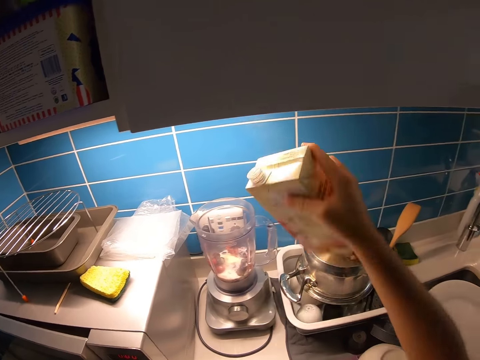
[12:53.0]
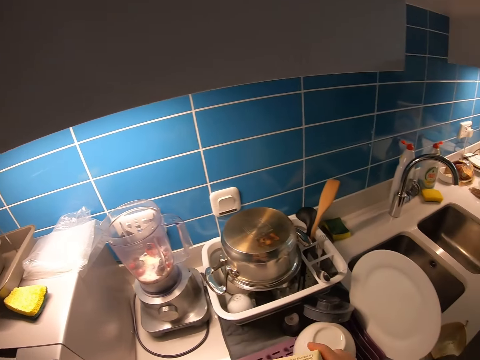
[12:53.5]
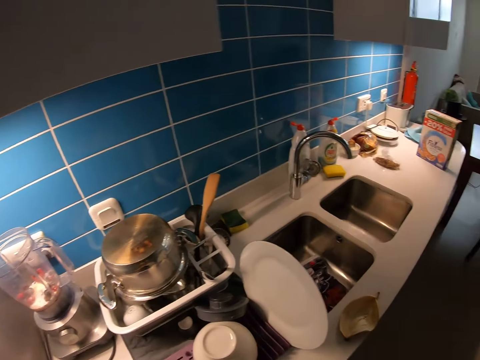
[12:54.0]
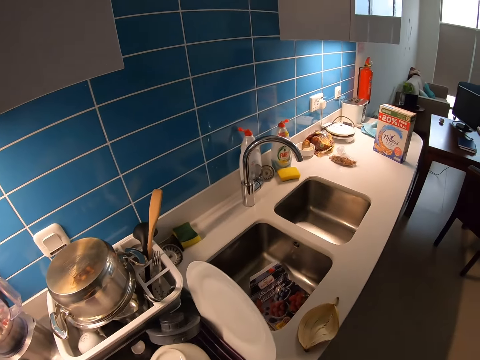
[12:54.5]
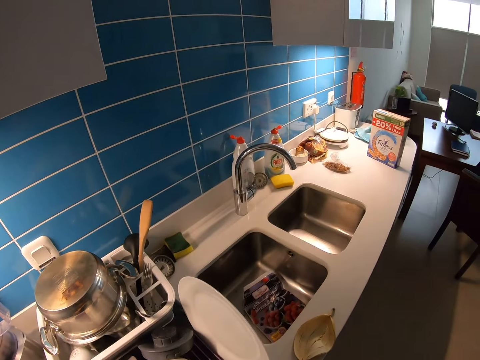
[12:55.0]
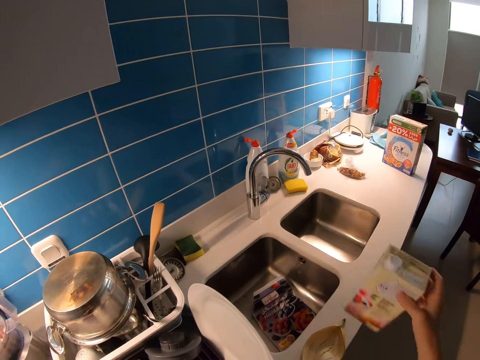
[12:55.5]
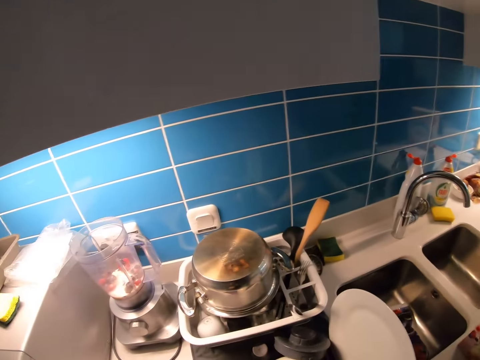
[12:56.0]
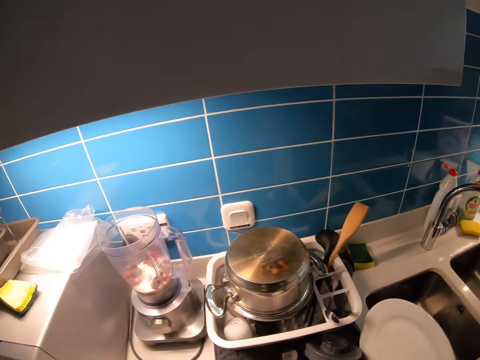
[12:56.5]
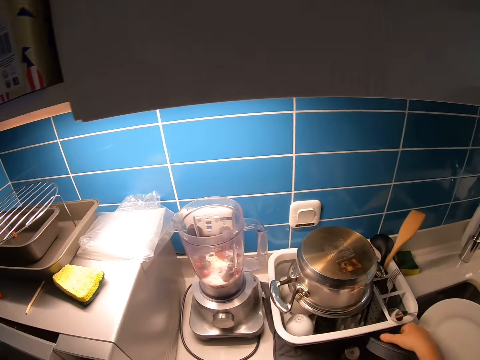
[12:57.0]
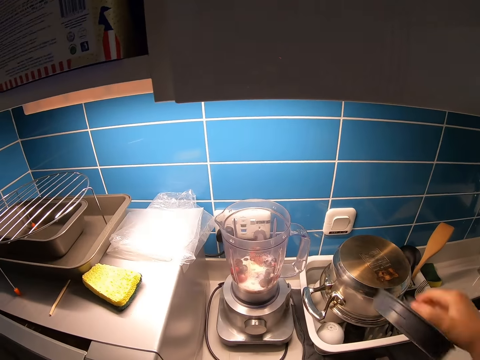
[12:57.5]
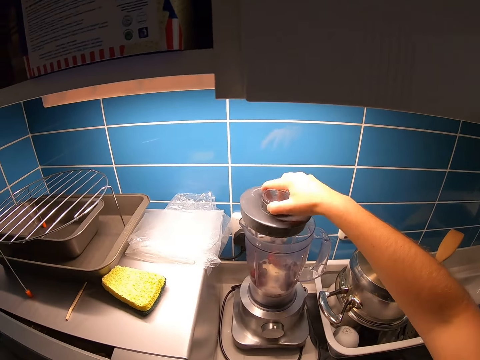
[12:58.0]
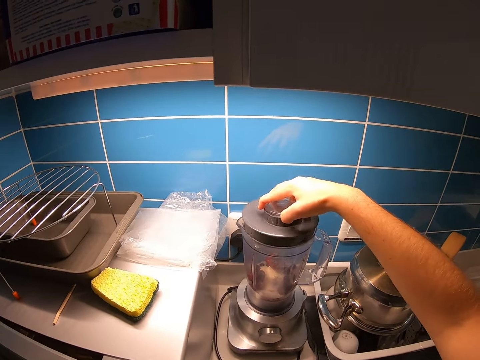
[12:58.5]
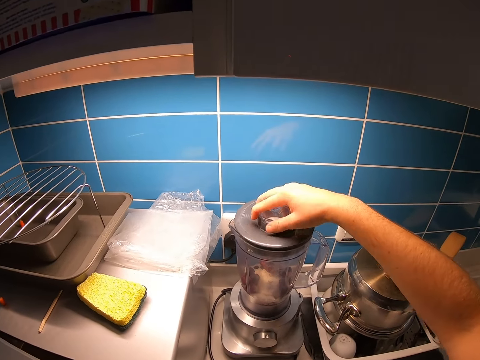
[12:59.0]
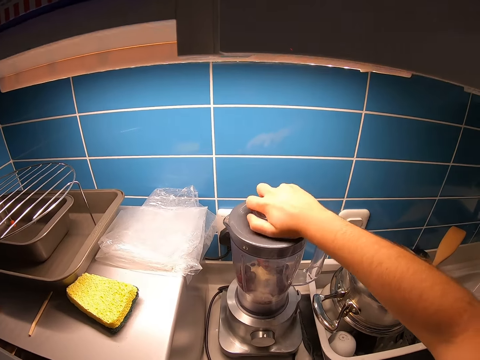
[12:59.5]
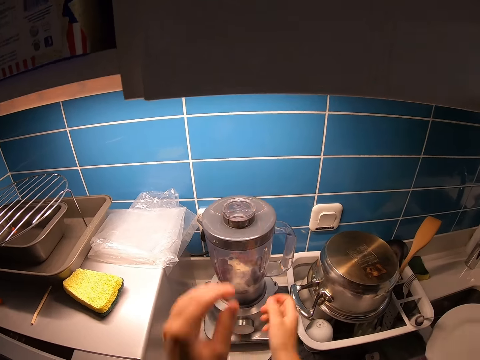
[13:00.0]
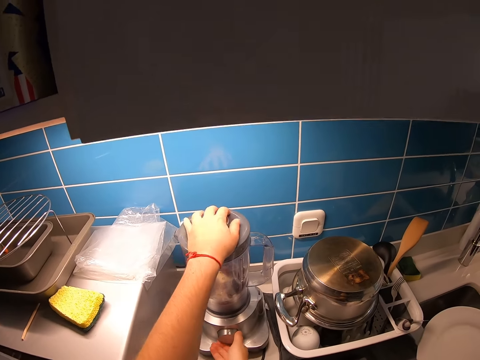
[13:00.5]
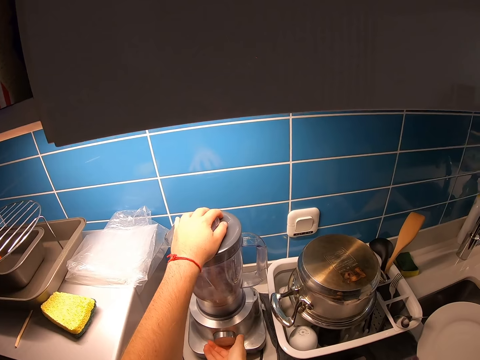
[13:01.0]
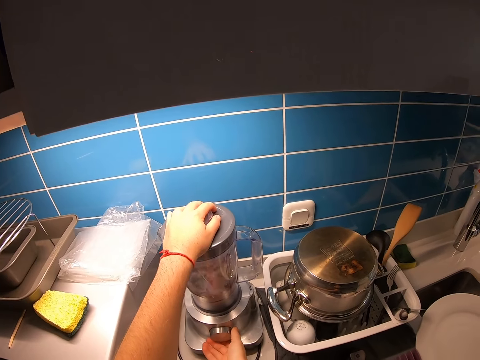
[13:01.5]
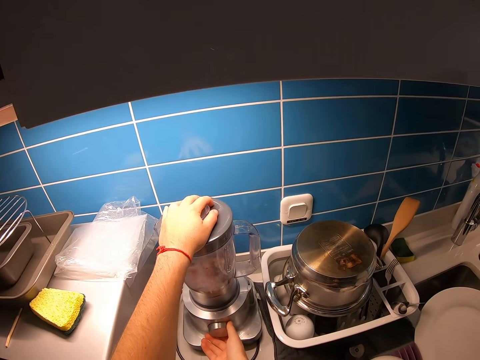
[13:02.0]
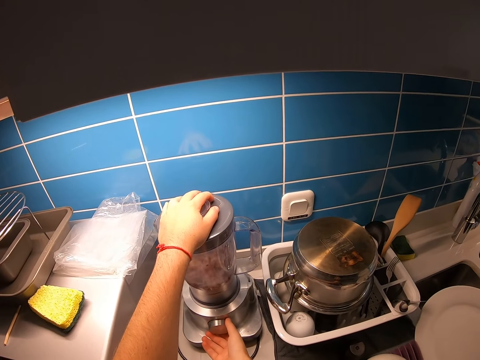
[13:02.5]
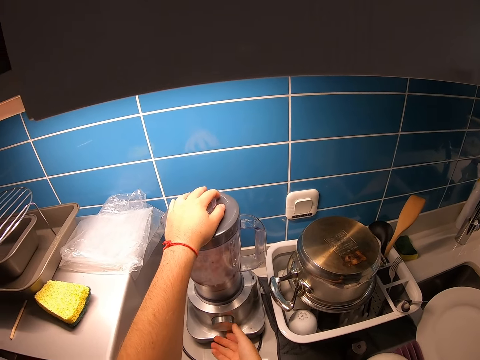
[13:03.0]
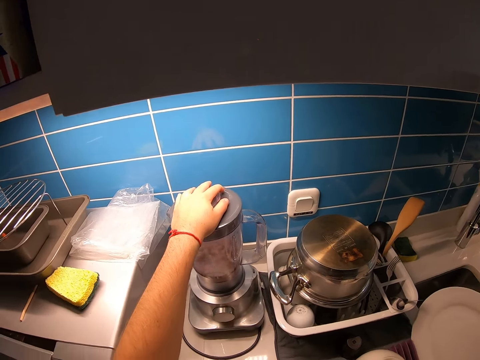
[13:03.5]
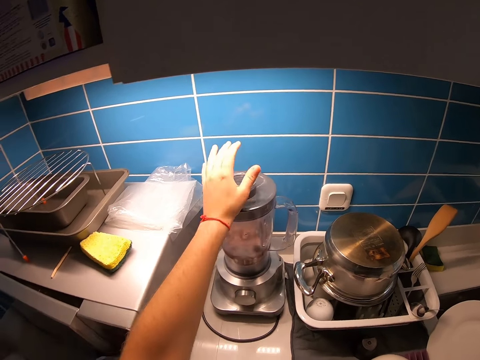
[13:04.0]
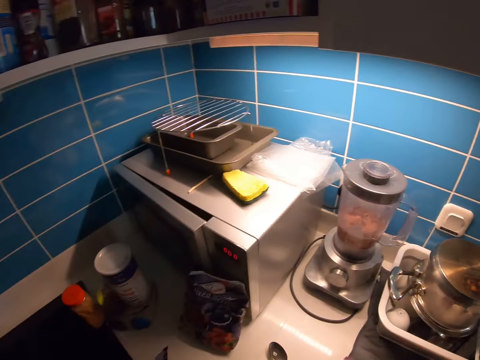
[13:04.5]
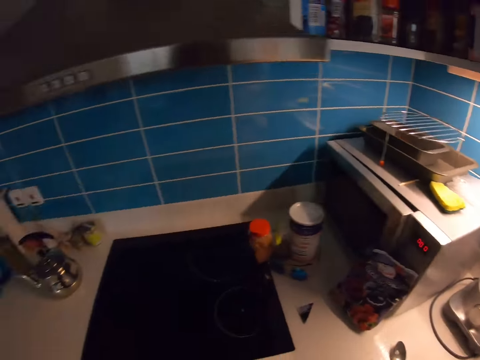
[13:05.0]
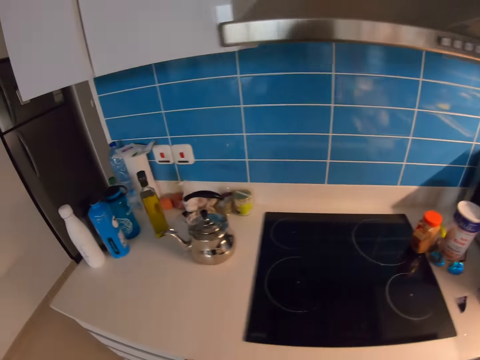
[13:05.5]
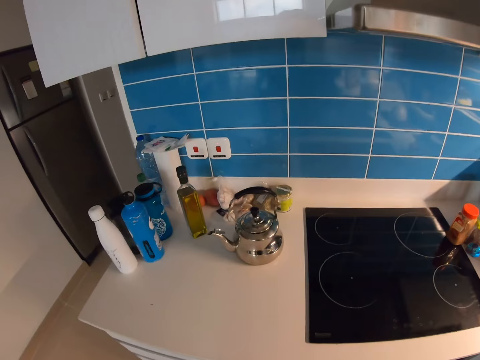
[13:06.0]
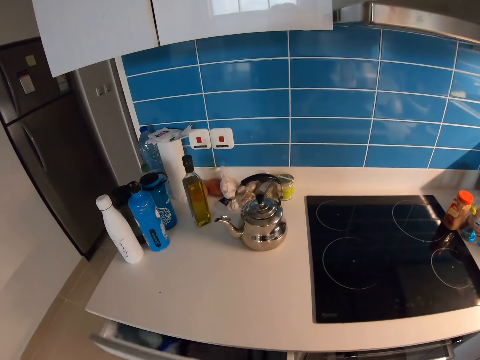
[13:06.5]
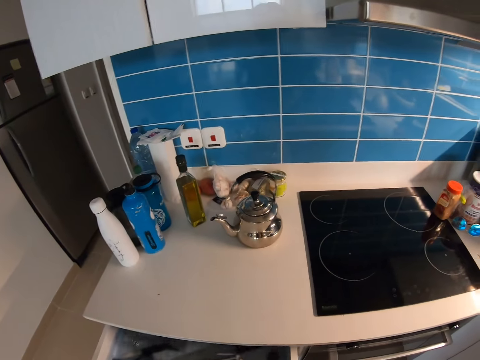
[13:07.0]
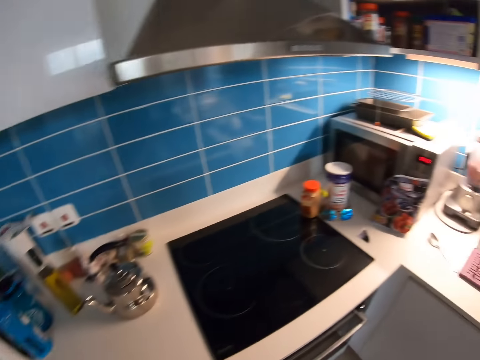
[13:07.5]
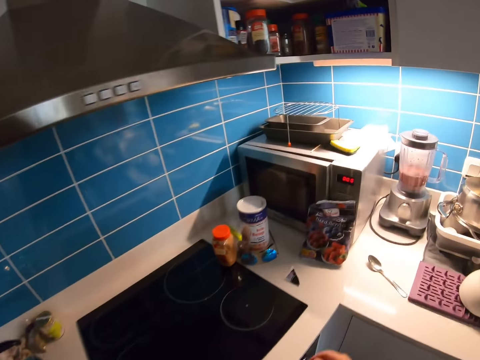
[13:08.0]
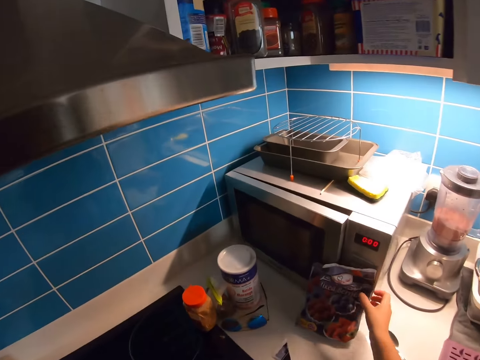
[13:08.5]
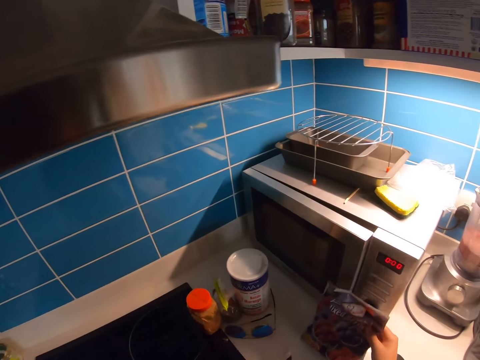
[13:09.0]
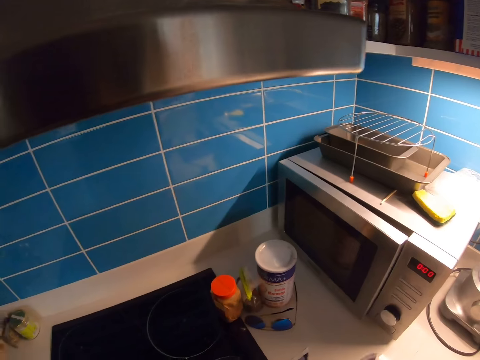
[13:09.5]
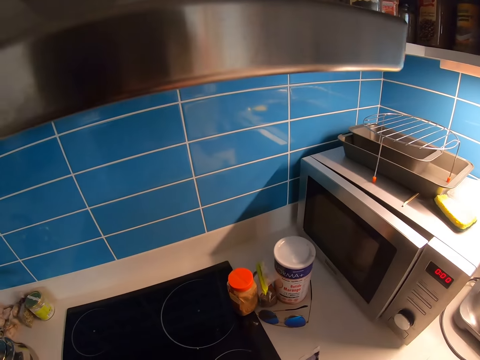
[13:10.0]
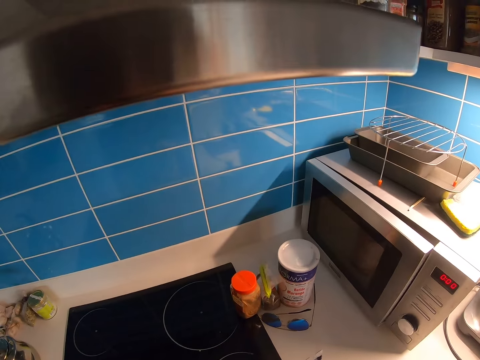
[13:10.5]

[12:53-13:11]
The camera wearer pulls the milk packet off the blender. He walks around the kitchen. He looks around the room. He puts the milk box on the counter. He picks up a lid. He covers the blender with the lid. He rotates the blender button and holds the blender. He pulls his hand off the blender button. He pulls his hand off the blender. He walks around the kitchen. He opens a drawer. He picks up berries.

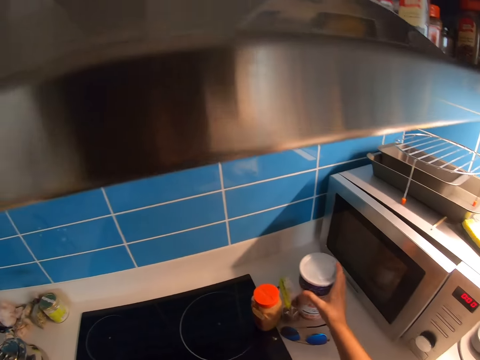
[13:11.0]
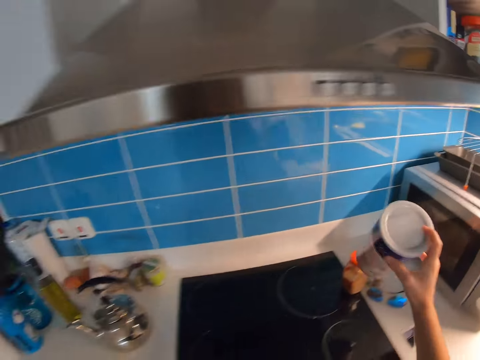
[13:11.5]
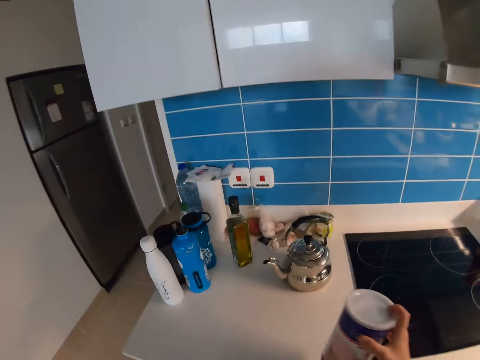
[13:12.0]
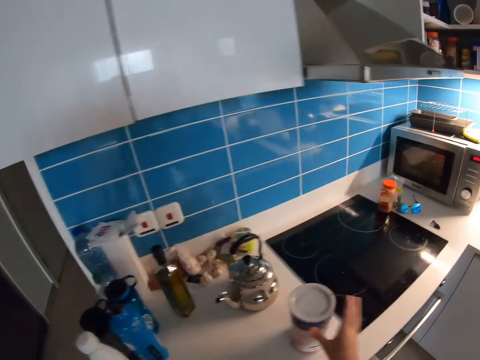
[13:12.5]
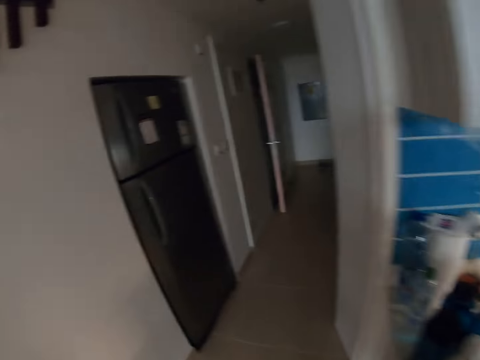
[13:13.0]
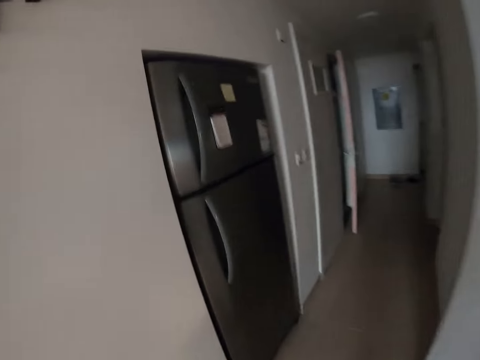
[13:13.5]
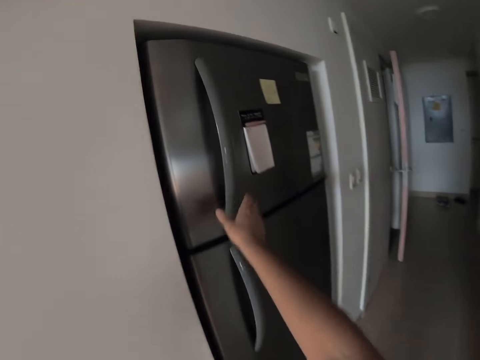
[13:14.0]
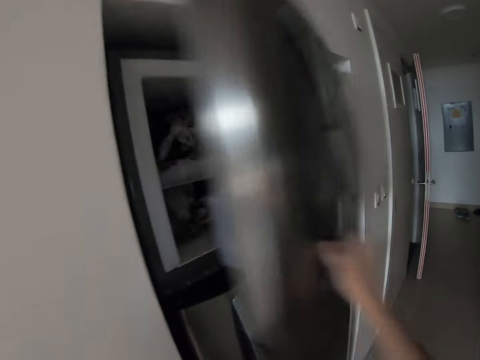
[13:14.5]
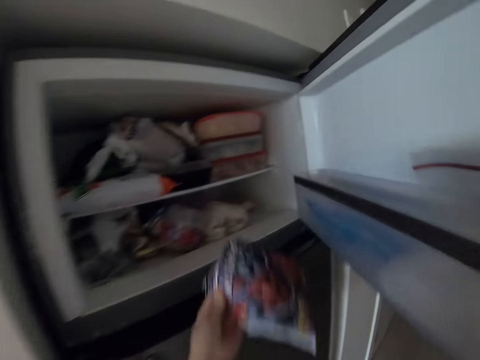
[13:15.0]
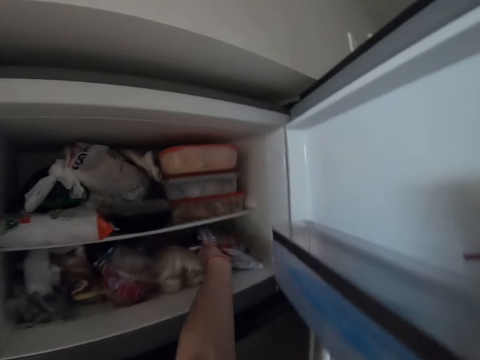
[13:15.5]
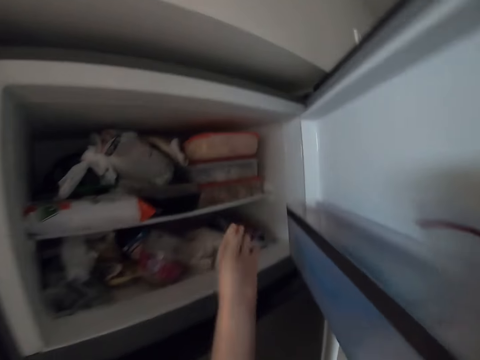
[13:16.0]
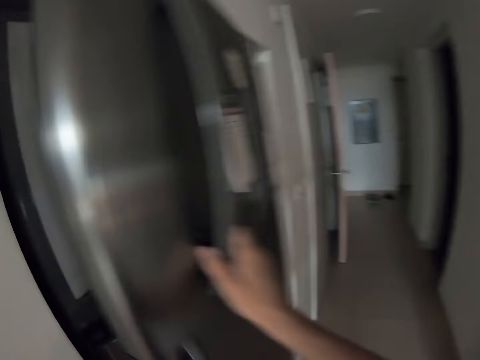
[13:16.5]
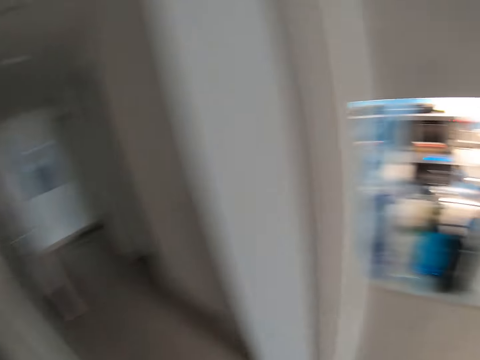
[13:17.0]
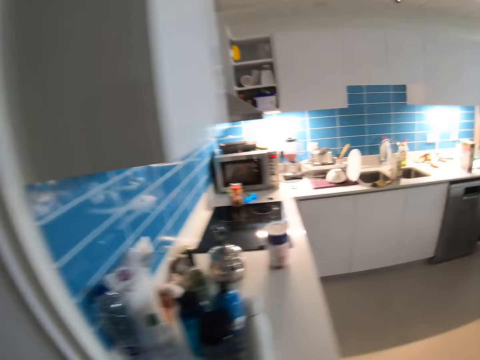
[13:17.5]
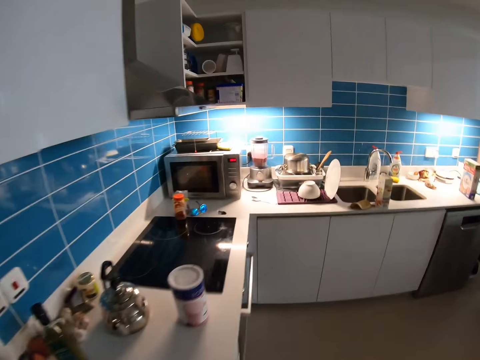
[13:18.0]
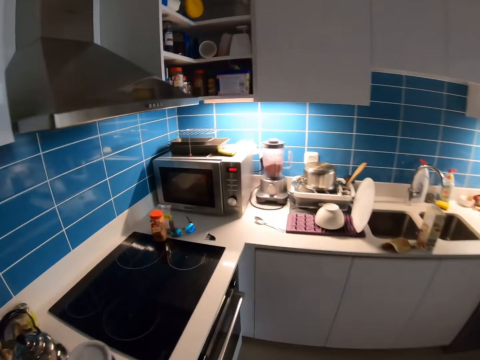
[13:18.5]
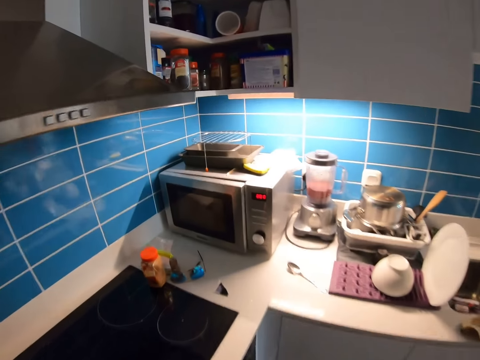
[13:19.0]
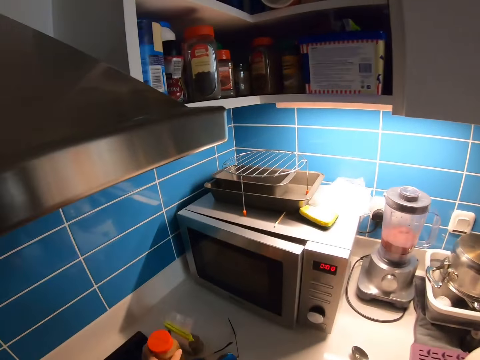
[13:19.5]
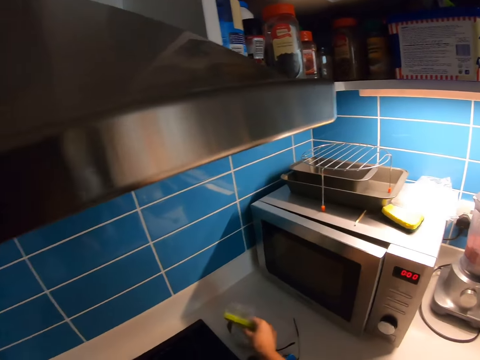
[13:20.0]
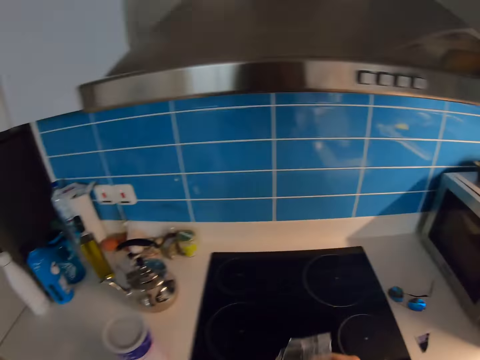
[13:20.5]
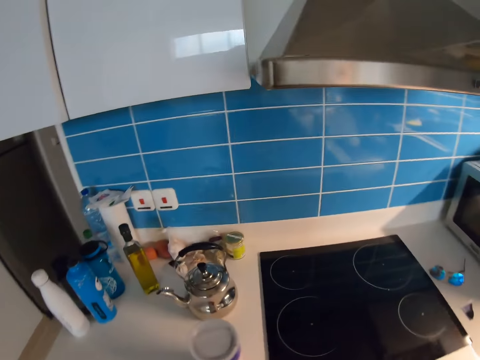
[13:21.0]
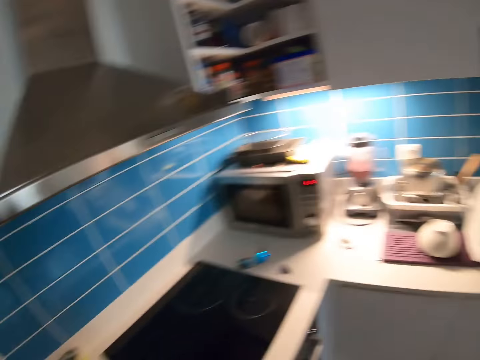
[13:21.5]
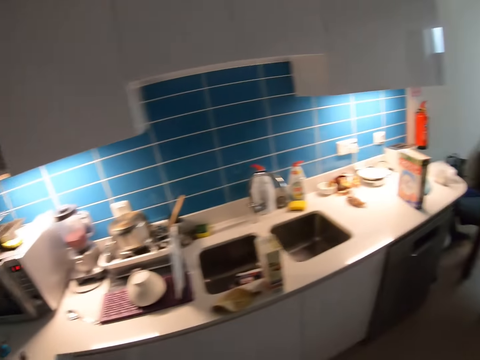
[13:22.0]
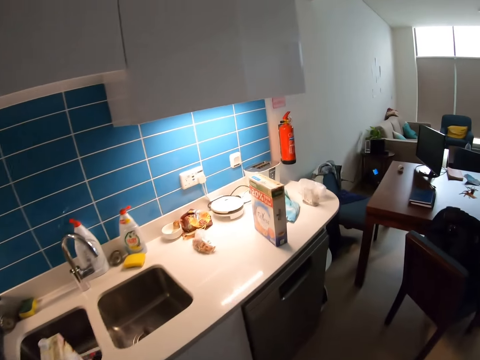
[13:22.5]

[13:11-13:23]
The camera wearer picks up a tin. They walk around the kitchen. They put the tin on the counter. They walk around the house. They open a fridge door. They put the berries in the fridge. They close the fridge door. They walk around the house. They pick up flaxseeds. They walk around the kitchen.
